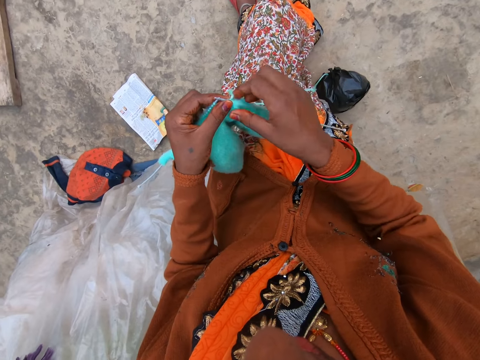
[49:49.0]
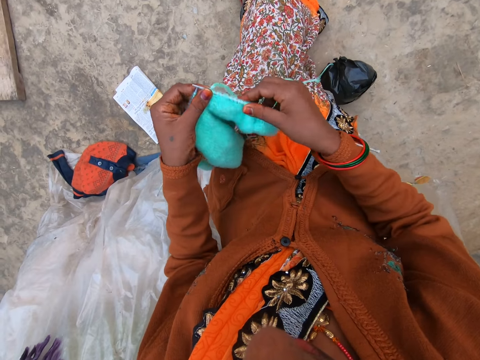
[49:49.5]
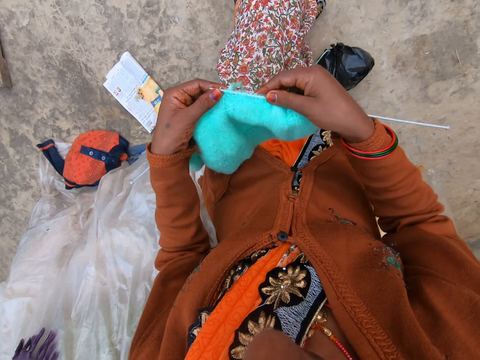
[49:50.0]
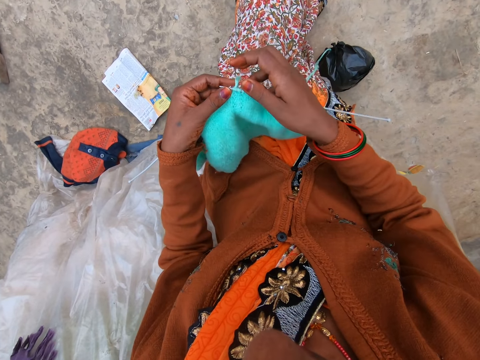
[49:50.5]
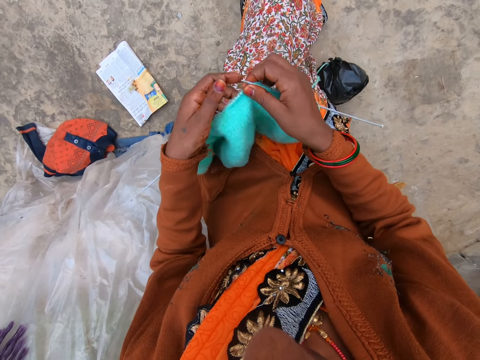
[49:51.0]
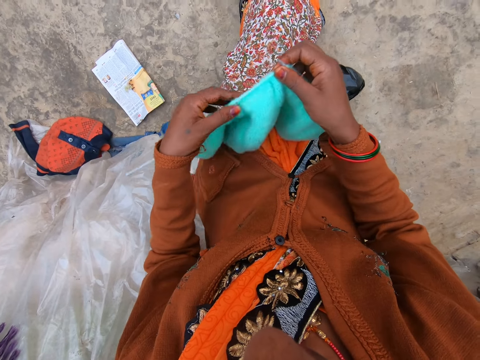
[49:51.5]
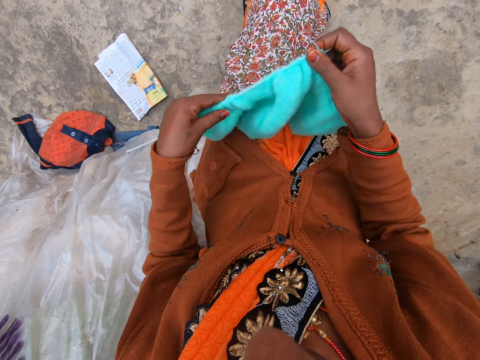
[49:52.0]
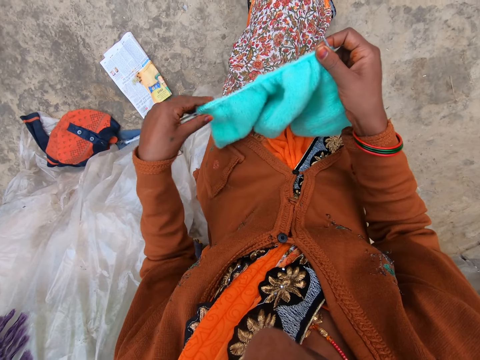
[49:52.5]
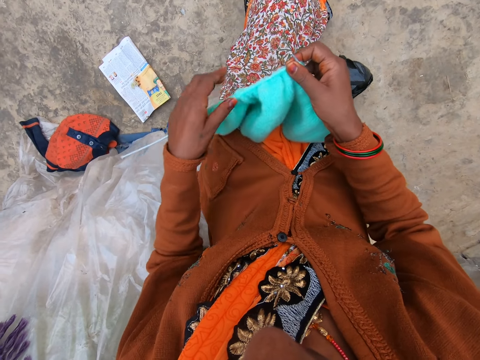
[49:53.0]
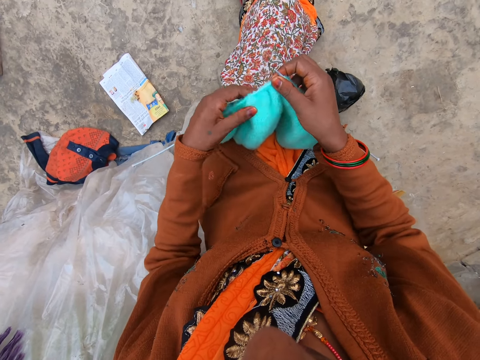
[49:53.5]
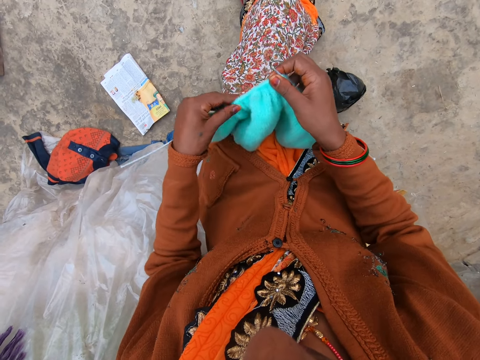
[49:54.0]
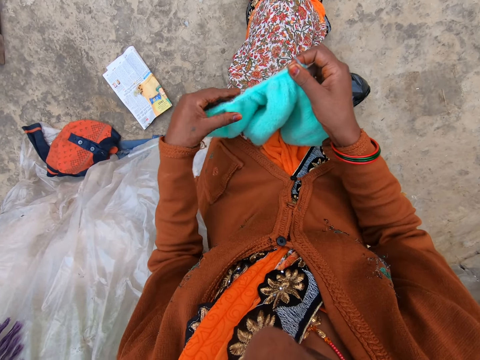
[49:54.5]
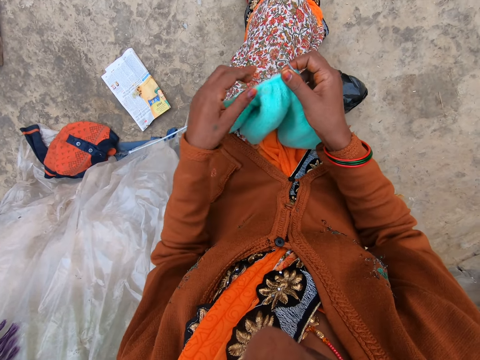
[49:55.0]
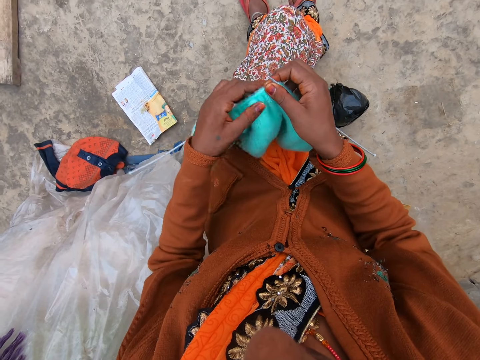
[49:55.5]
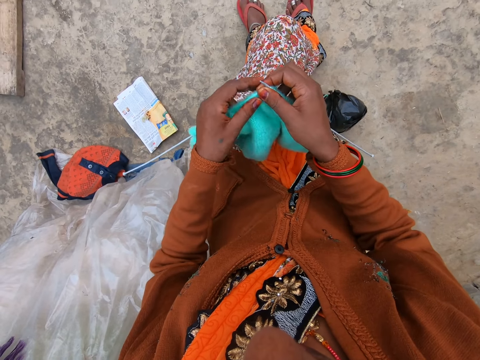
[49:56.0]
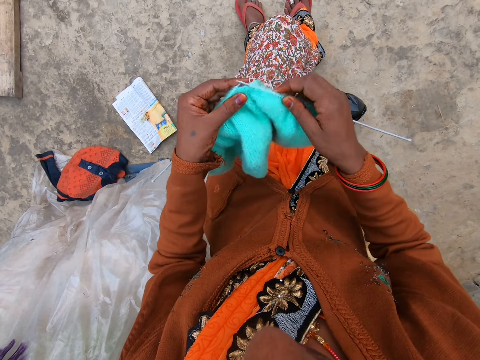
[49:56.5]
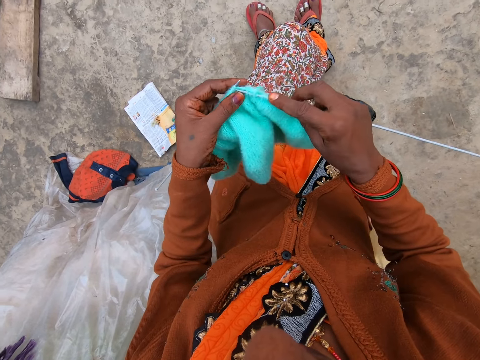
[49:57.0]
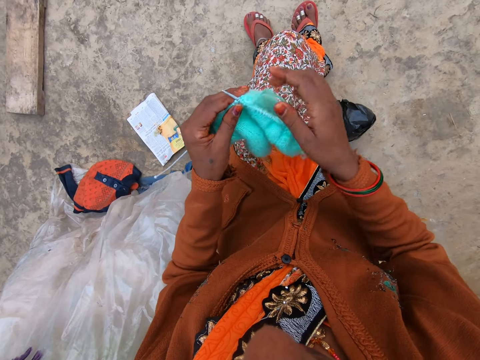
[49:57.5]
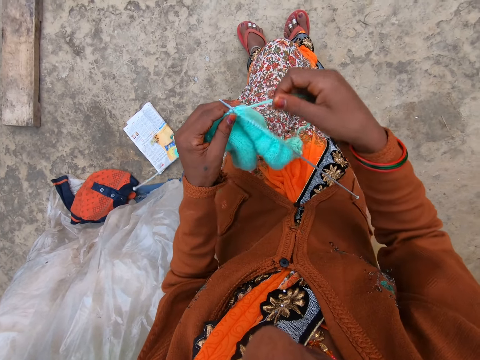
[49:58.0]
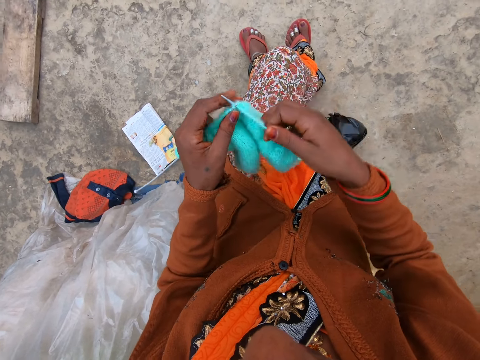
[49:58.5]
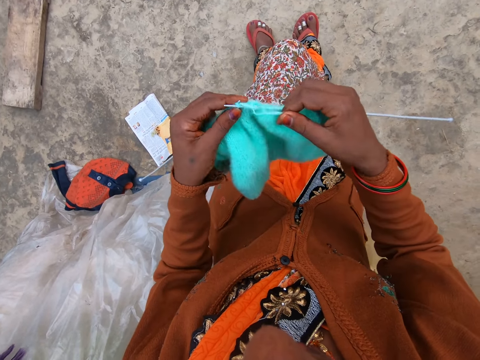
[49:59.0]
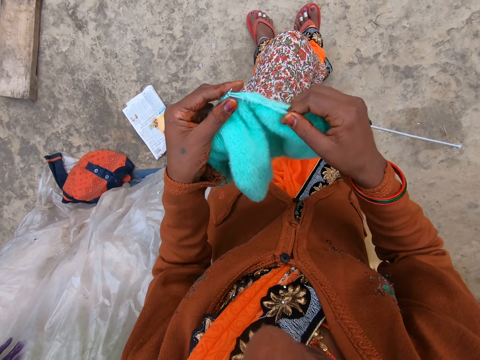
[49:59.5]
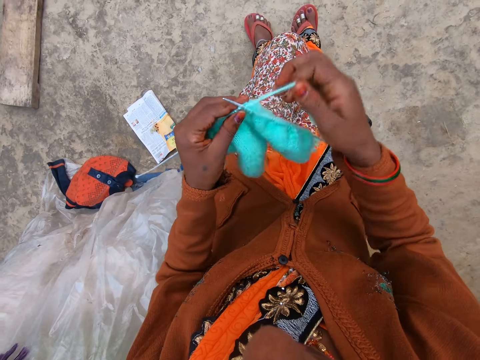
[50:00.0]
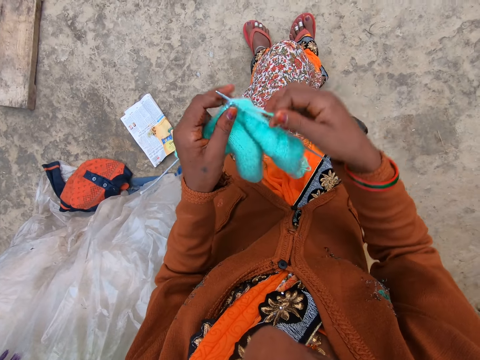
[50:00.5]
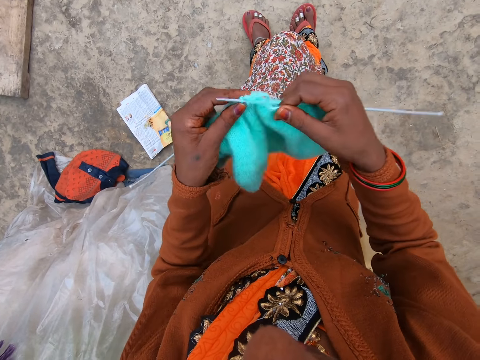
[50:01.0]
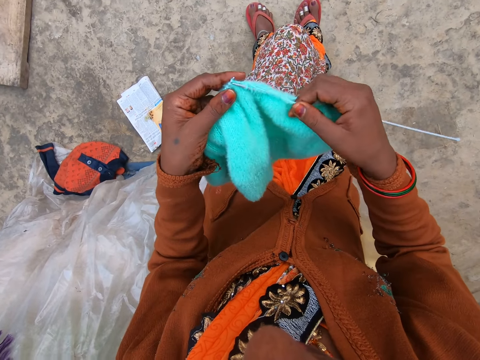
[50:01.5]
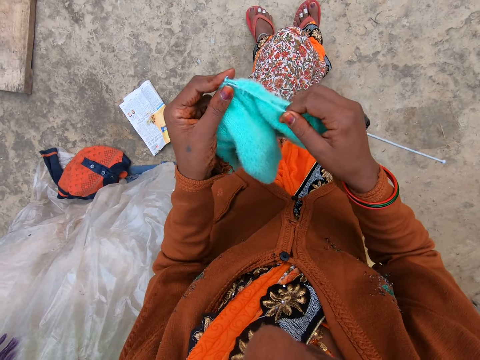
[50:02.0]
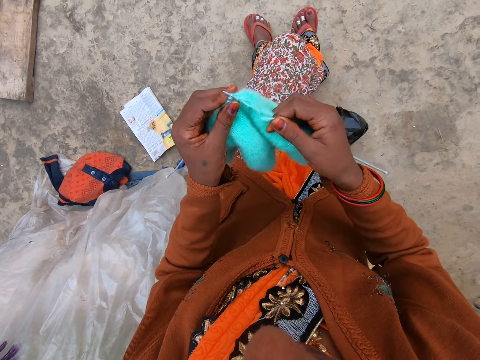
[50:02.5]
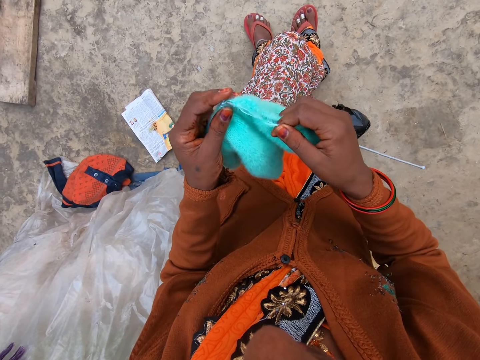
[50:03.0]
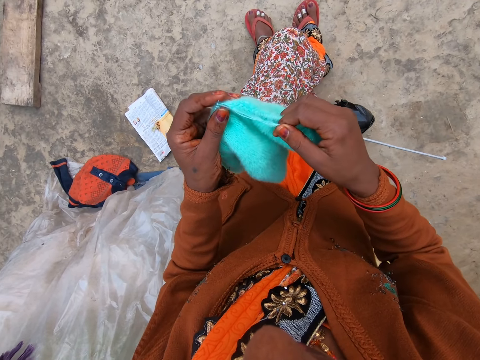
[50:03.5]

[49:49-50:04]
The camera wearer adjusts the fabric. They pull the knitted fabric on the needle. They knit the yarn.

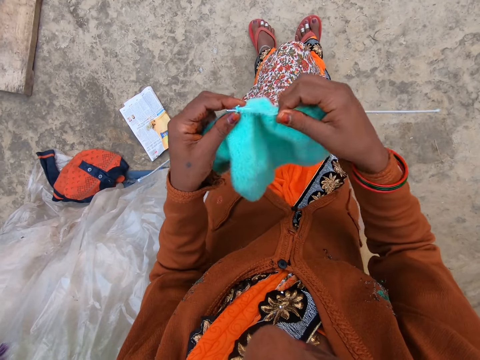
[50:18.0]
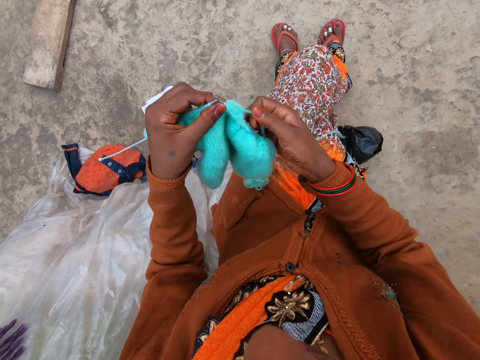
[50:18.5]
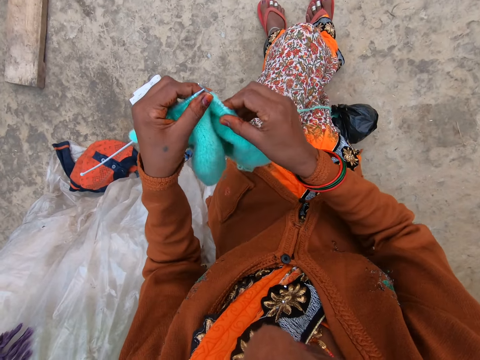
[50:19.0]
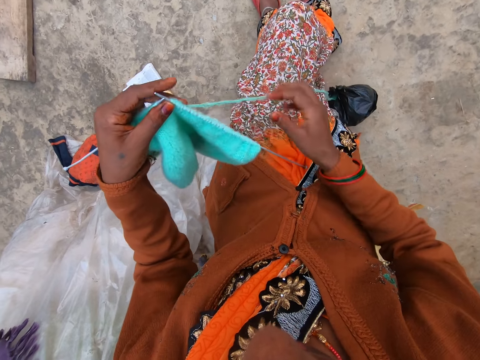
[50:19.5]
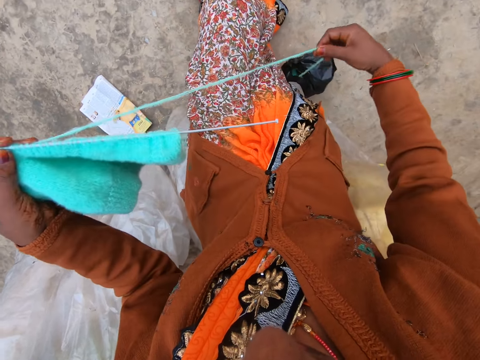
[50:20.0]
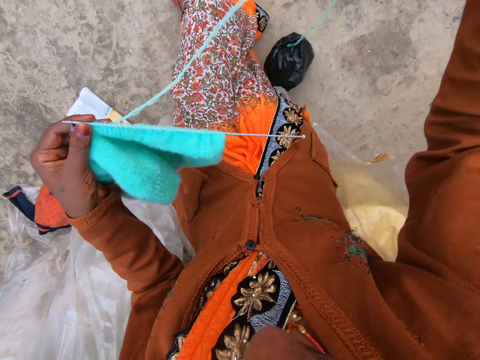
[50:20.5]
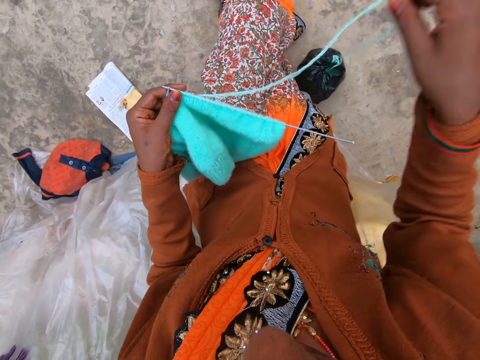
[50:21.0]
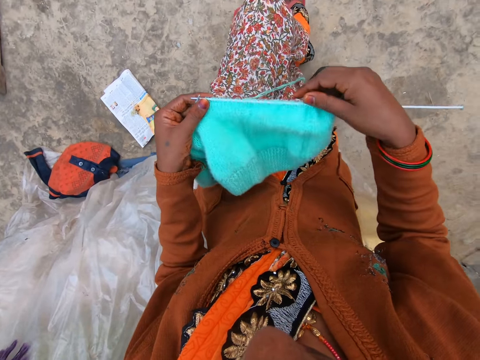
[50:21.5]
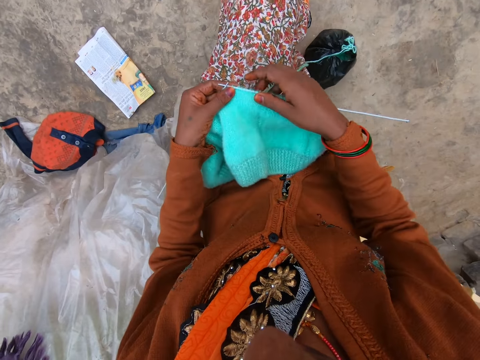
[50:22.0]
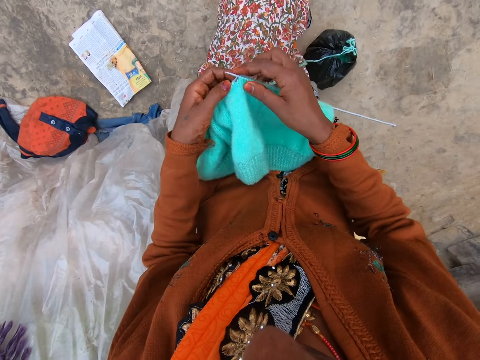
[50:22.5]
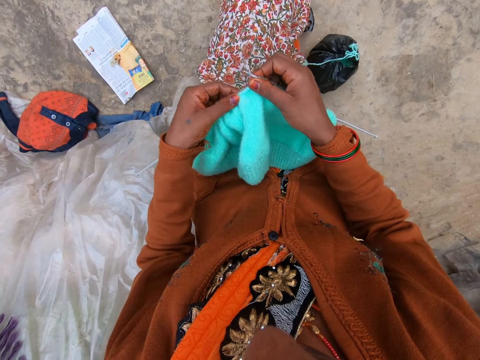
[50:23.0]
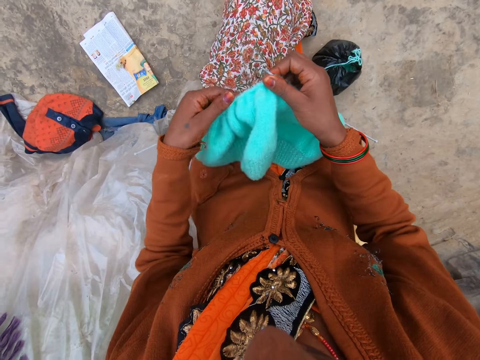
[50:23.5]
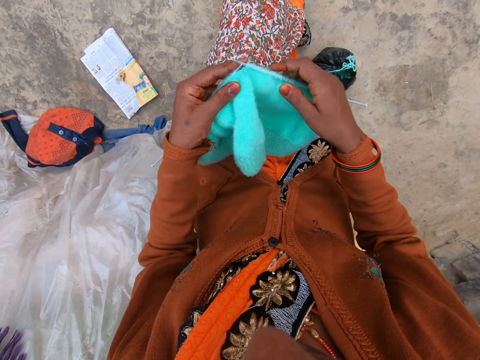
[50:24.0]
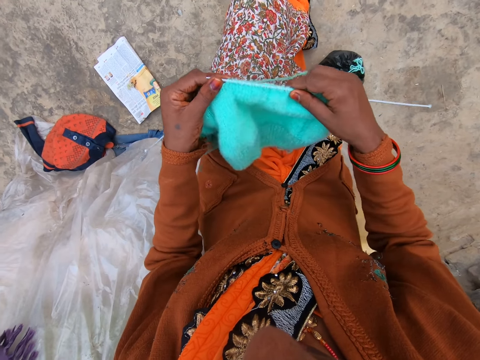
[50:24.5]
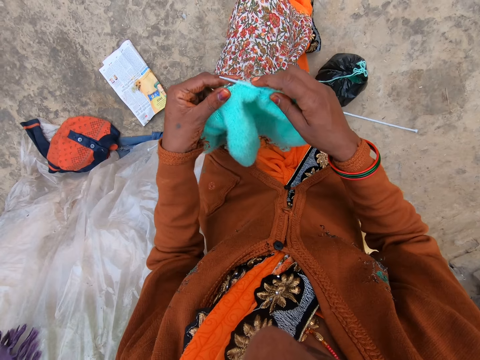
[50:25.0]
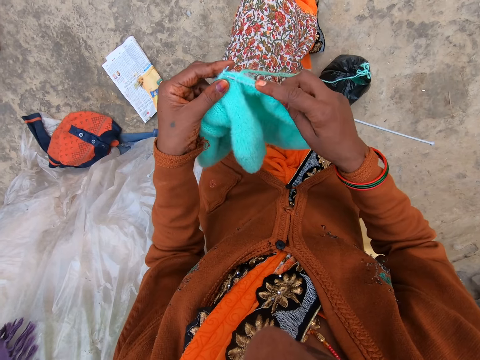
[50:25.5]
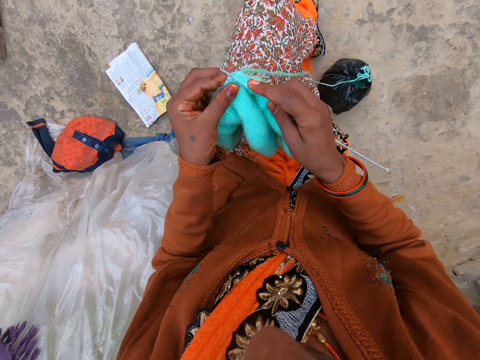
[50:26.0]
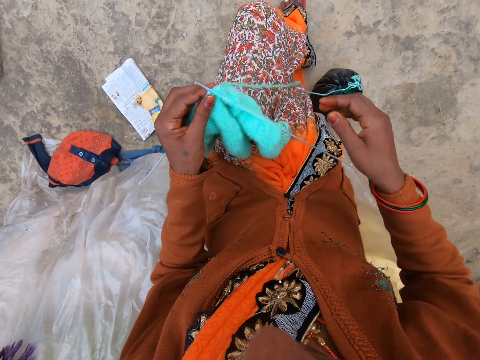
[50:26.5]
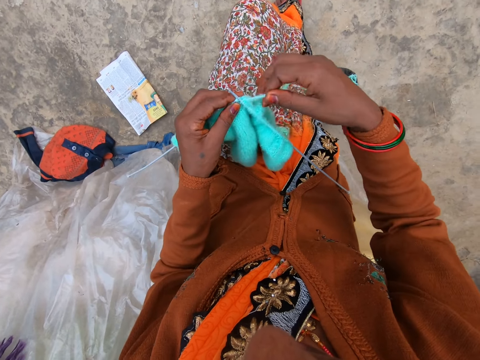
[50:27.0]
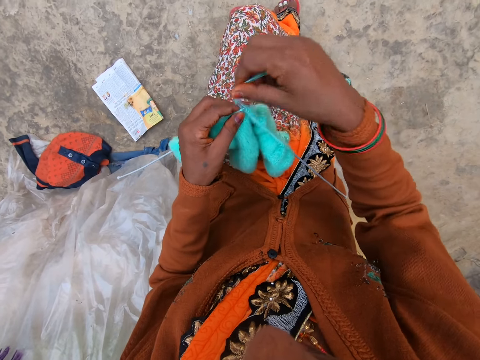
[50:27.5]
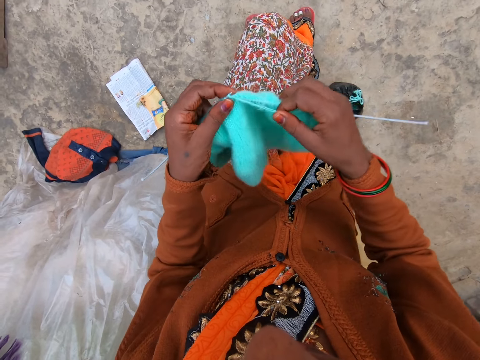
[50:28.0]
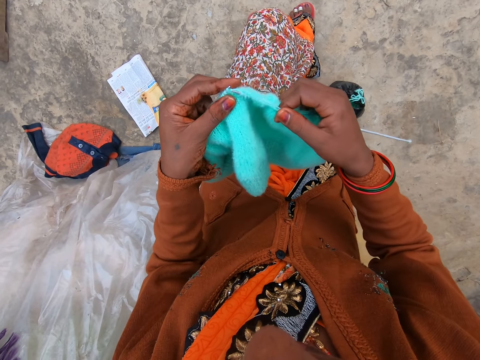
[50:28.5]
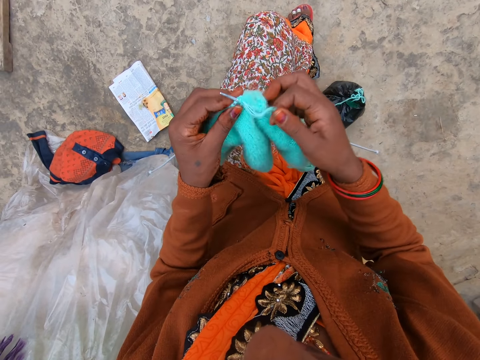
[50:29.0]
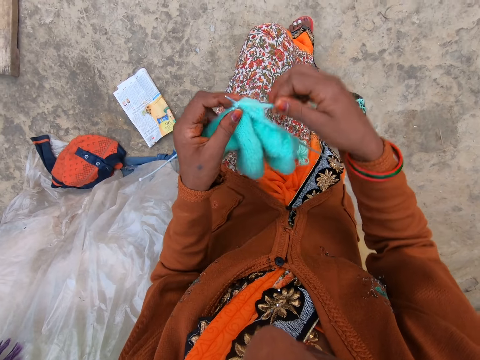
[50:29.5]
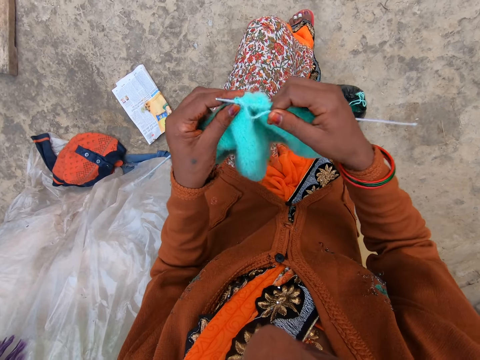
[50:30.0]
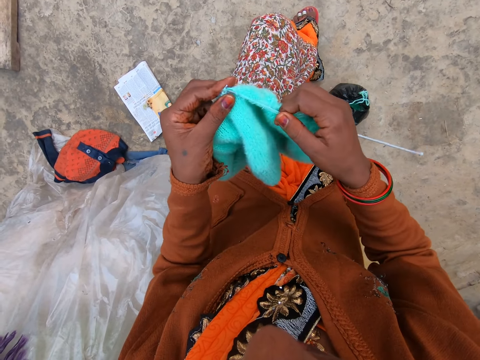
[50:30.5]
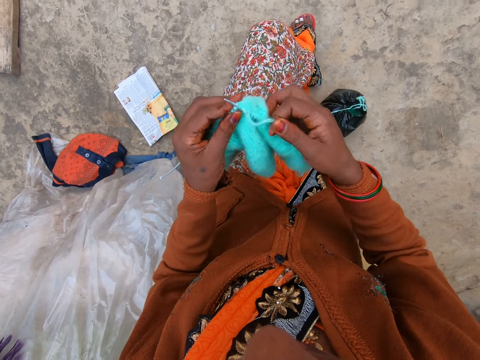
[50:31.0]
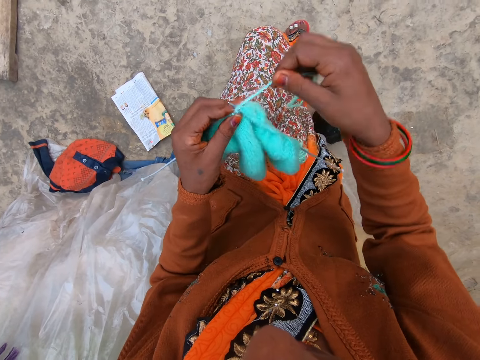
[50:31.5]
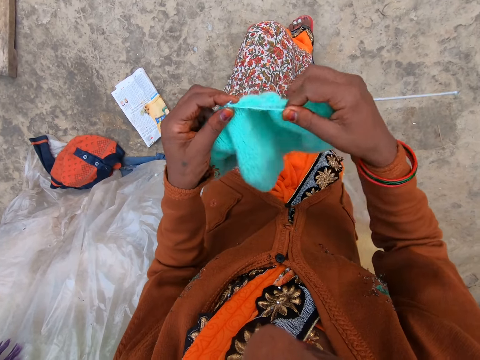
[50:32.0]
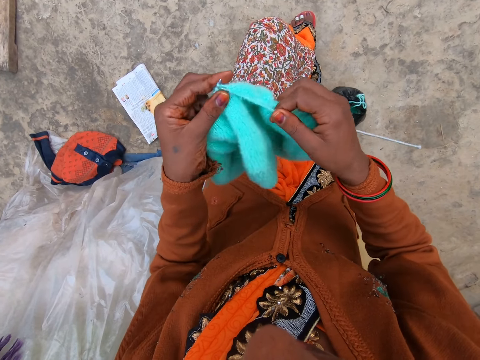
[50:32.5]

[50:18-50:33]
The camera wearer places the needle on her lap. She pulls a knitted fabric on the needle. She pulls a thread. She stretches out the yarn. She places the knitted fabric on her lap. She pulls the knitted fabric on the needle. She knits the yarn.
